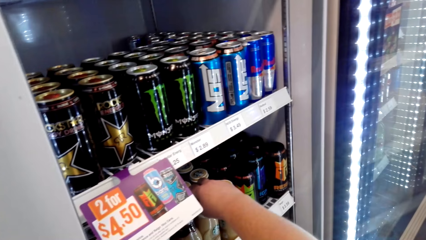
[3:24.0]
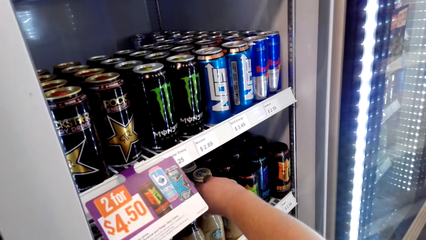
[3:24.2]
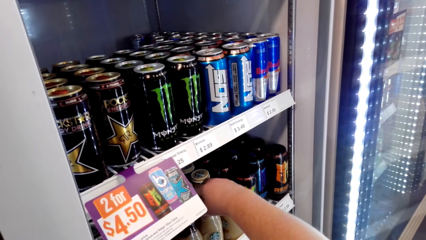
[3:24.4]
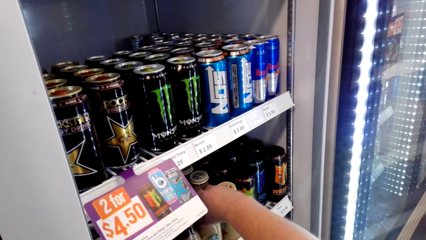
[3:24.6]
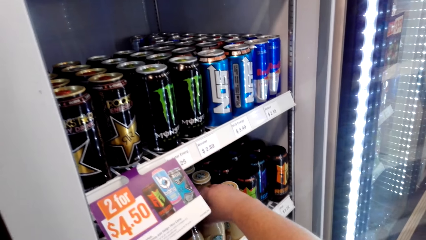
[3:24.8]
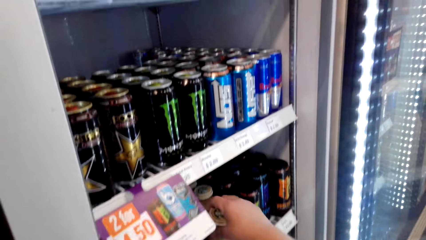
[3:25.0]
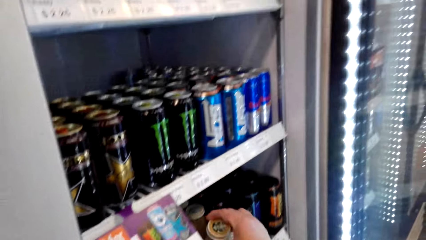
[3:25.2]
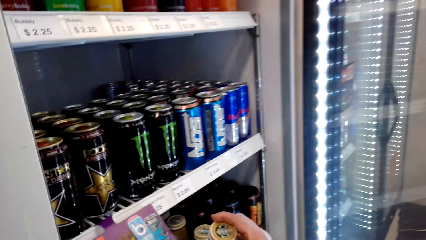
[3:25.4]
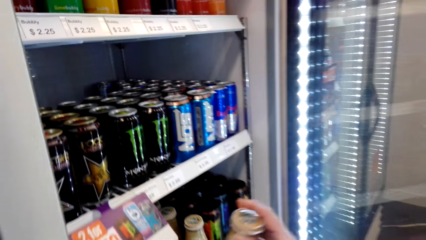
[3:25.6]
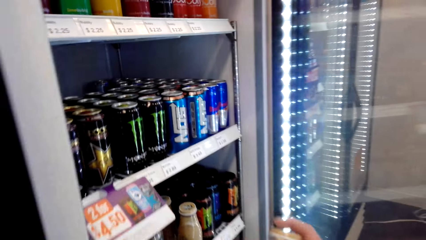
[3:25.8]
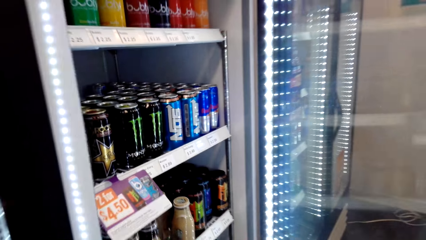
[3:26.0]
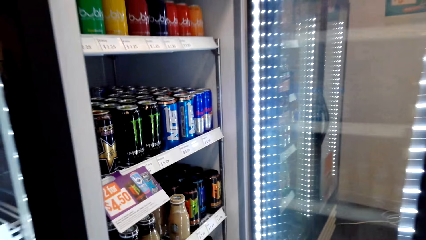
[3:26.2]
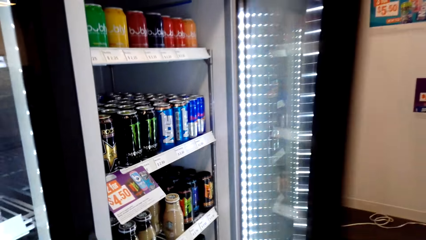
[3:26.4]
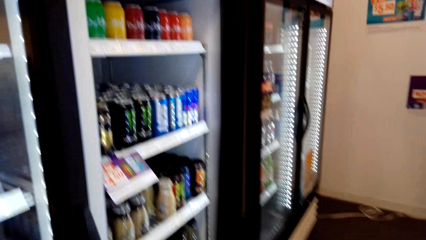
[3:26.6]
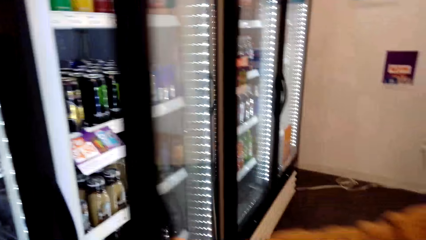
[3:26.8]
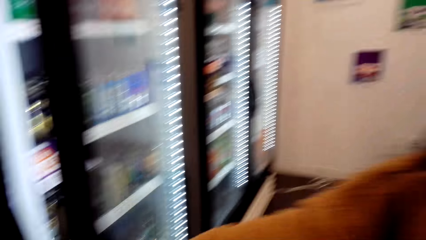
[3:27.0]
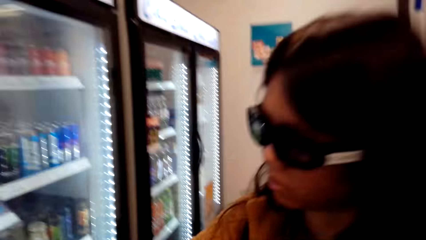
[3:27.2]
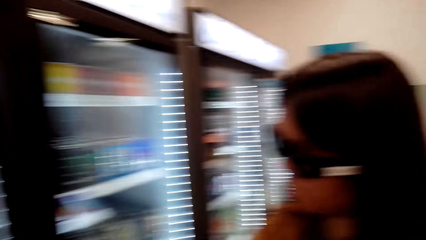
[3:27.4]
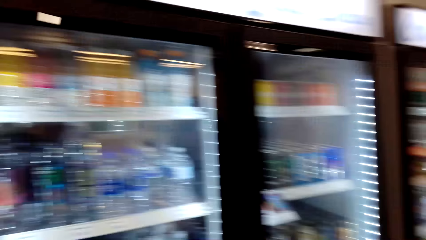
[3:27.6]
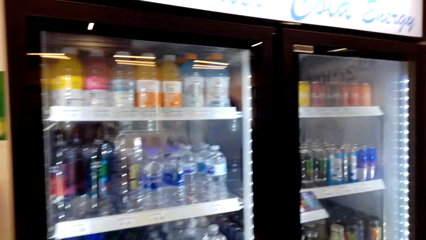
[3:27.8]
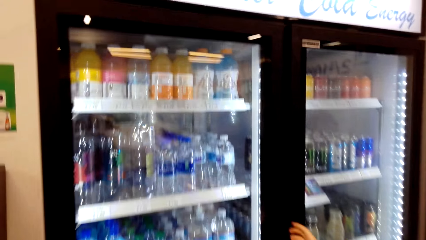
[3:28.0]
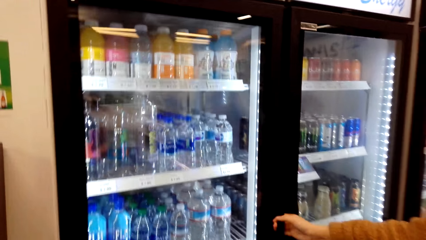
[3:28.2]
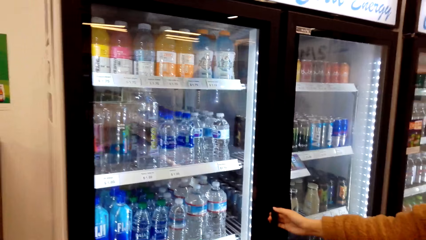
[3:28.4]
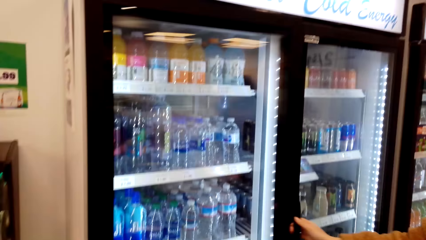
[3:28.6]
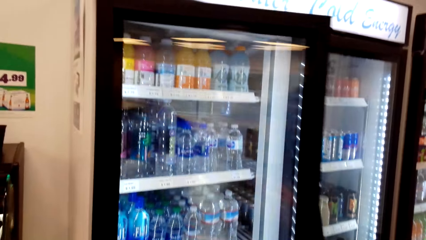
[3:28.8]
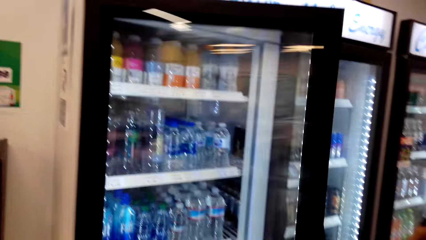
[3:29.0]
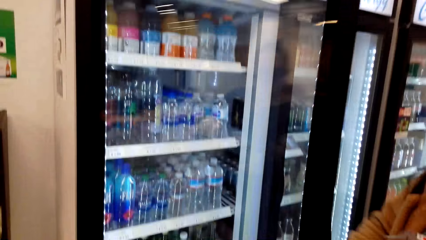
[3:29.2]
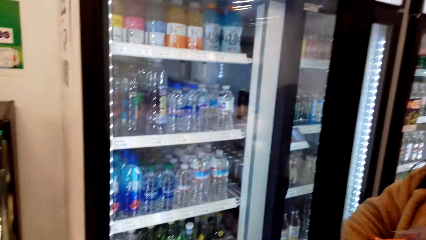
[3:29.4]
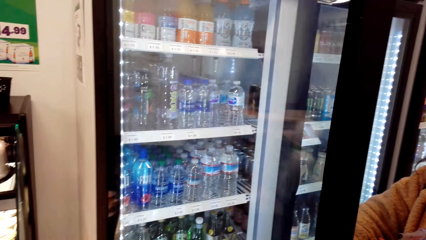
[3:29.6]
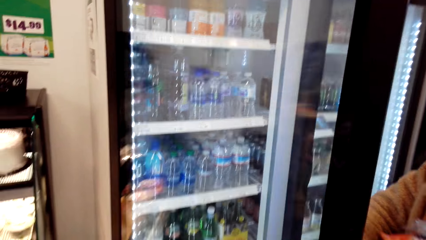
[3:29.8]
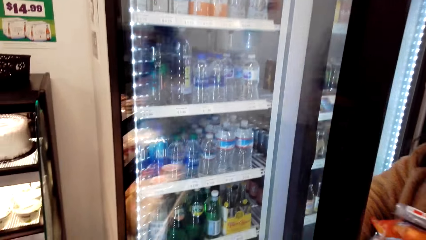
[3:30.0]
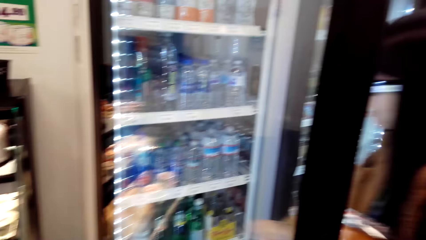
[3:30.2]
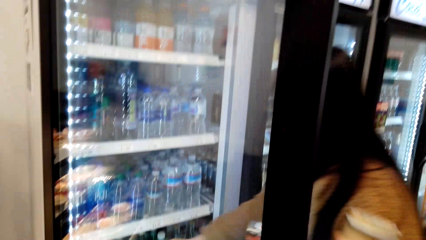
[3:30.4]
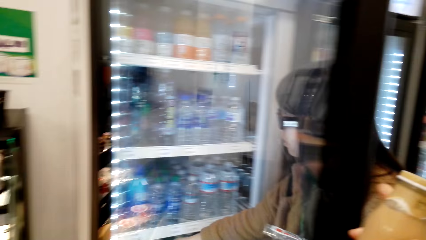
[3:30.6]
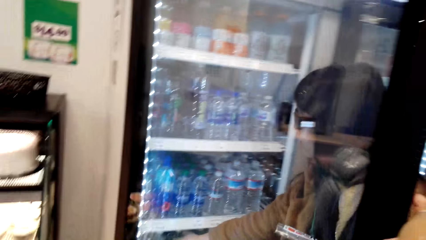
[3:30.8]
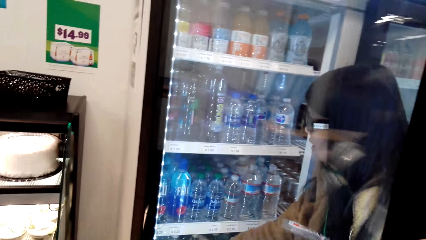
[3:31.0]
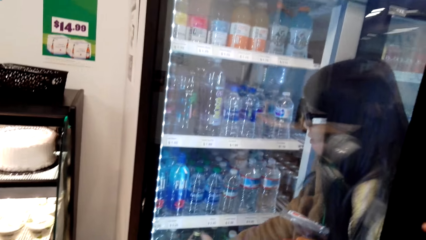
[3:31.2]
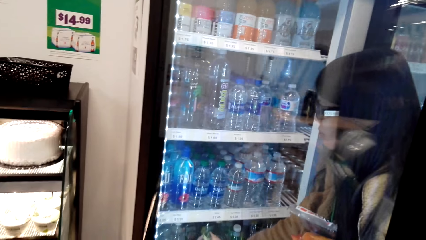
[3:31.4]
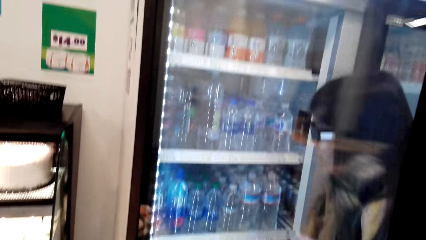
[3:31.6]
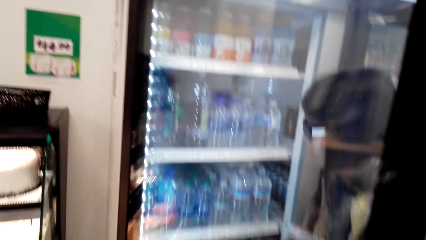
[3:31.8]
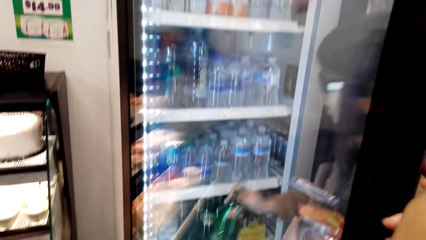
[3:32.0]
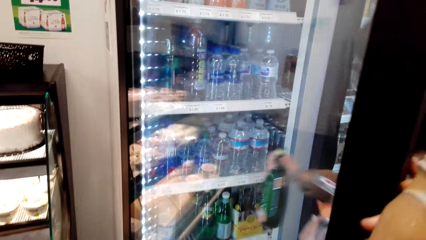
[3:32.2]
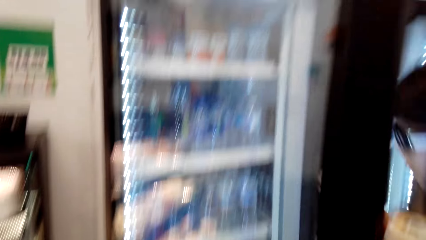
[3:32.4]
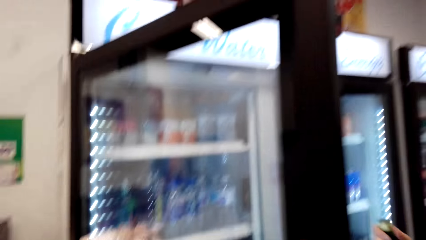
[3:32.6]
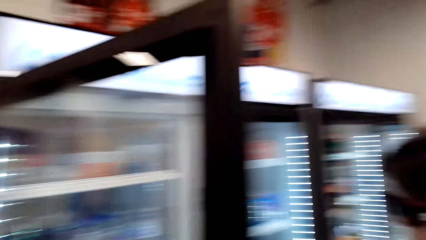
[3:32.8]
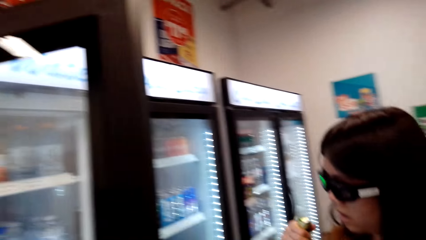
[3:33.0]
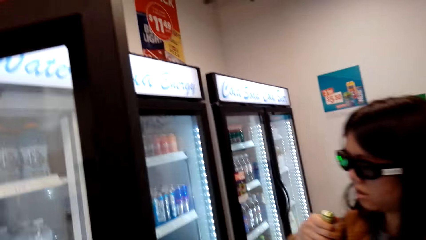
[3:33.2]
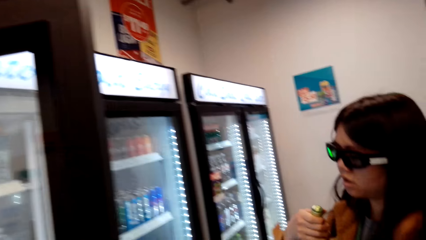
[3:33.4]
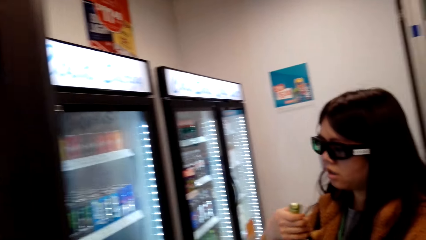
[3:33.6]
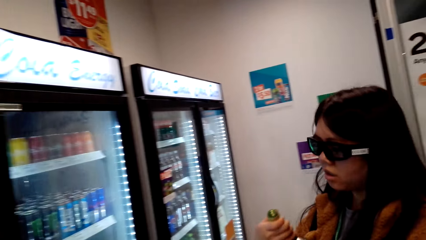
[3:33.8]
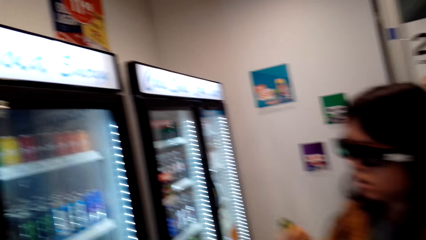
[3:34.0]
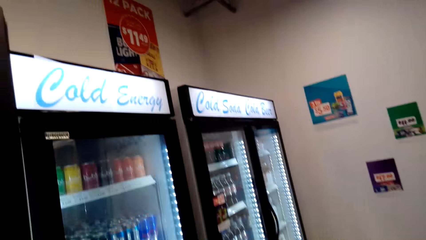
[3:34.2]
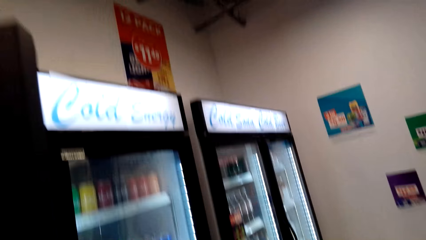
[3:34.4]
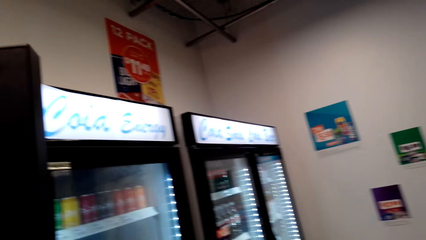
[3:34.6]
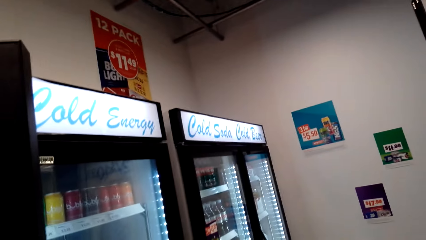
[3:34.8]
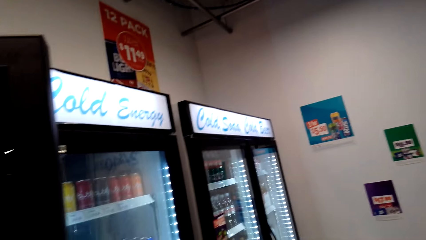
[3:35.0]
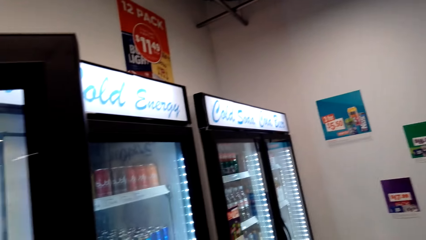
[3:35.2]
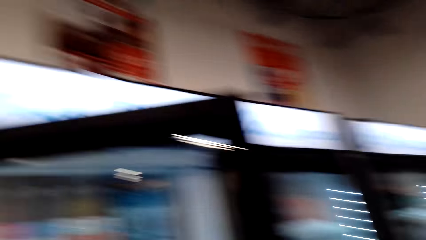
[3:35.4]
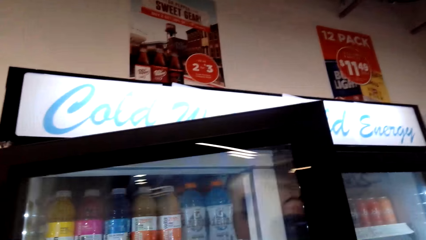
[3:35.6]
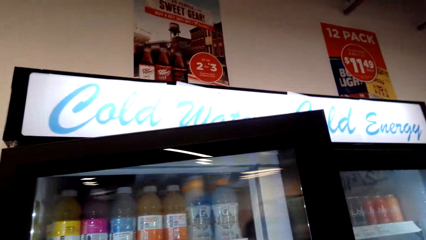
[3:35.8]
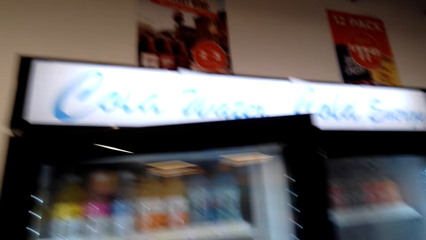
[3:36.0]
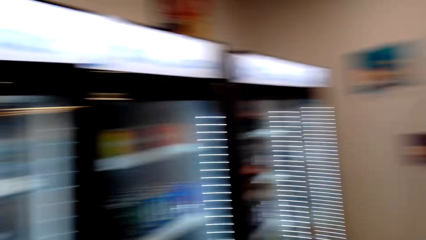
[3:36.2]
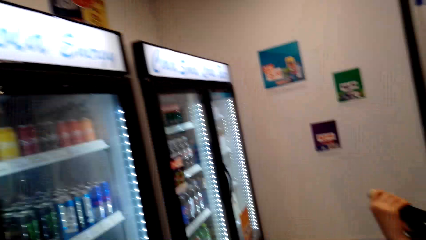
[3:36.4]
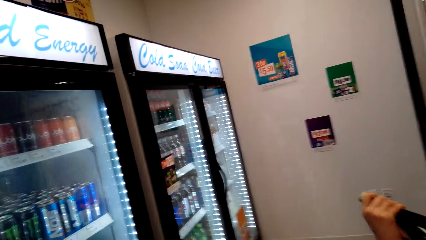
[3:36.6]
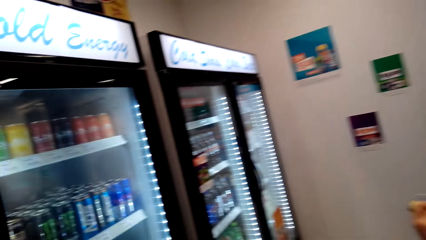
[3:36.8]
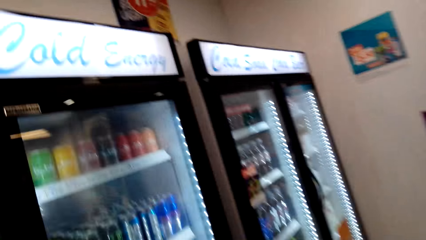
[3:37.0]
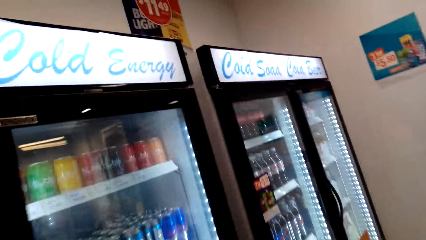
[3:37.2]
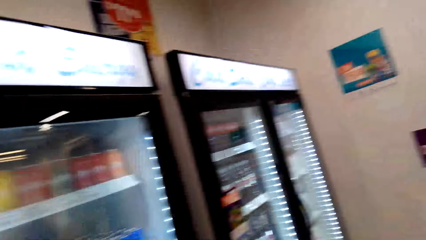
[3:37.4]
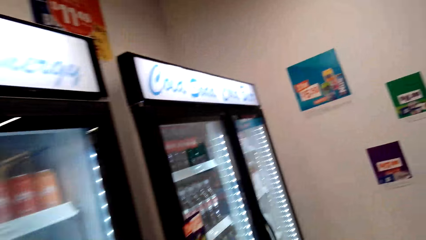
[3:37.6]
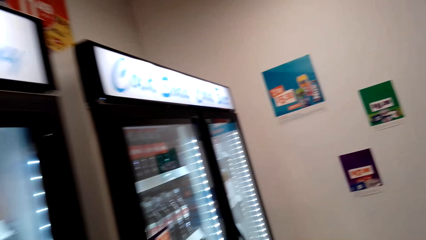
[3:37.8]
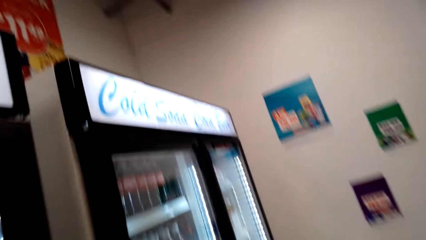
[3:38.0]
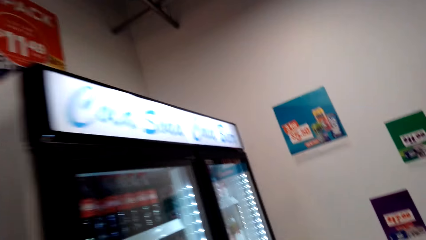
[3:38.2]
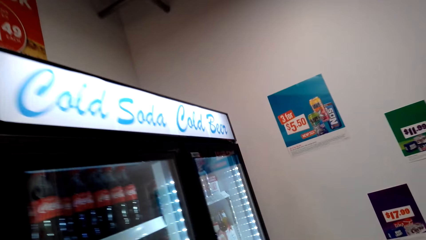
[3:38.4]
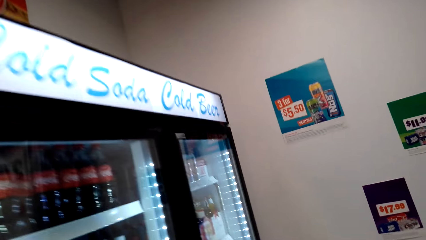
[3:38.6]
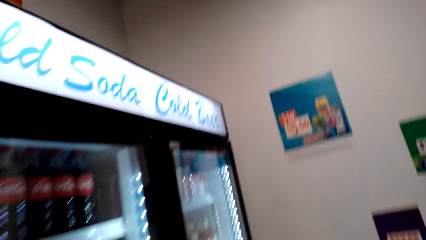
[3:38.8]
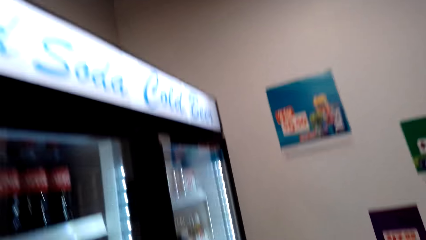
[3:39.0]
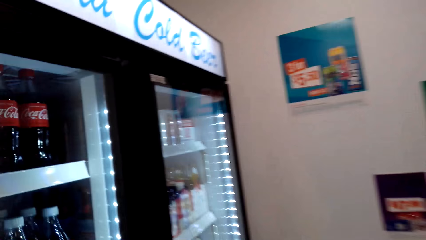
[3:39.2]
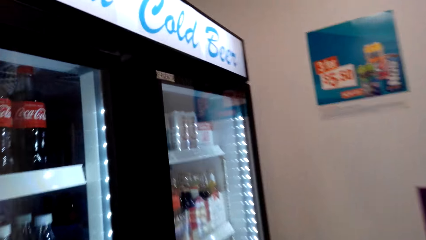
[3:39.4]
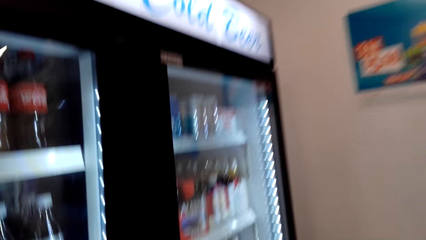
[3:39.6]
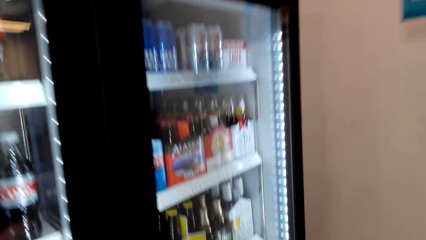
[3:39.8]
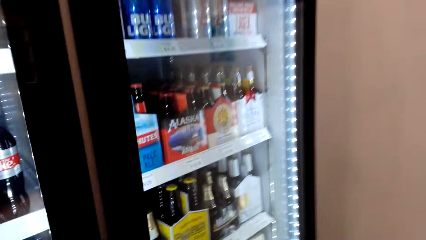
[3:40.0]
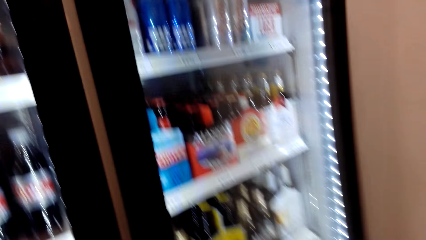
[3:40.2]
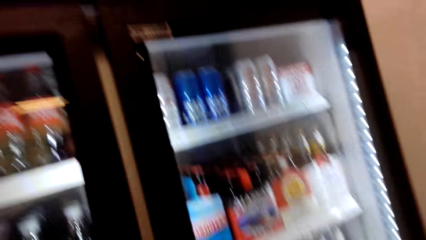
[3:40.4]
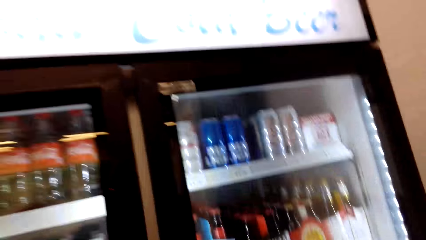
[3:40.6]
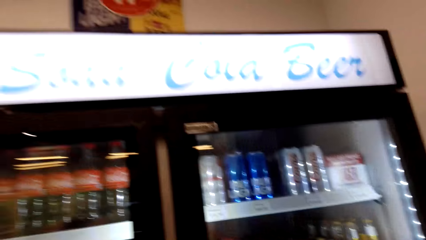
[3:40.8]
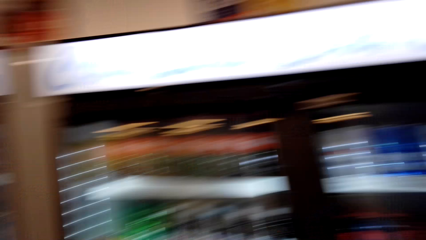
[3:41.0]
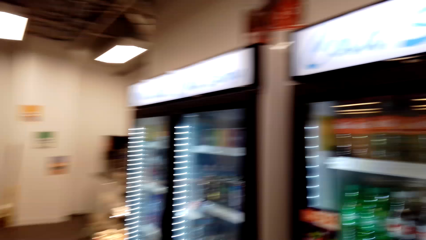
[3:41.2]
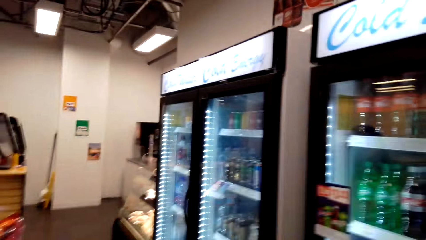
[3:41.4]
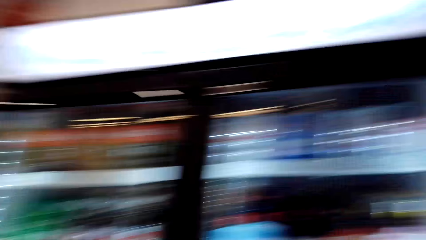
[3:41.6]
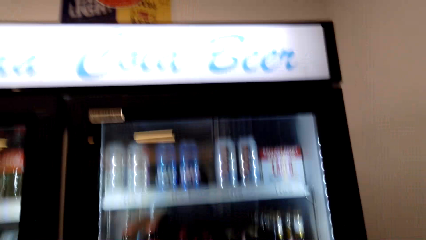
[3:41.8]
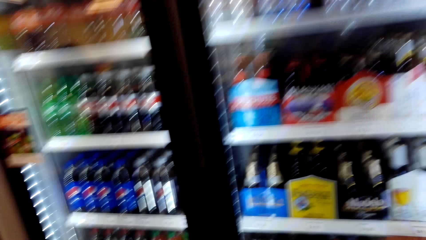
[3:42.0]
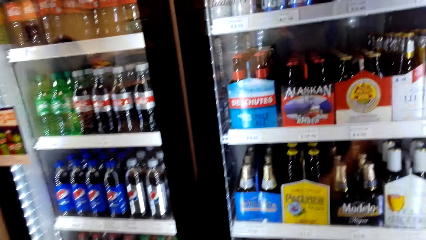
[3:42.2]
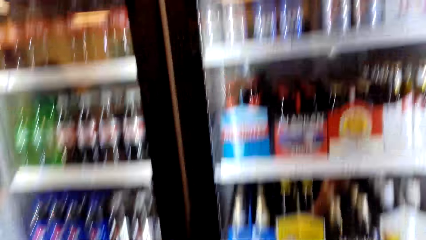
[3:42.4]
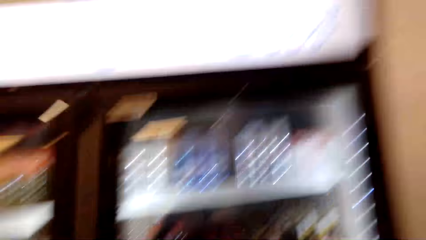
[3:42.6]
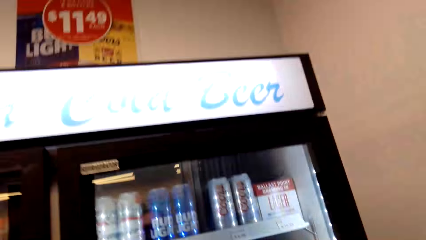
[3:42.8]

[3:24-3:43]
The camera wearer touches something. They talk with a lady. They pick a drink from the fridge. They talk with the lady. The lady closes the fridge. The camera wearer closes the fridge and looks around. The lady opens the fridge. The camera wearer talks with the lady. The lady picks a bottle. The camera wearer talks with the lady, looks around, closes the fridge, talks with the lady, and walks around. They talk with the lady. They talk with the lady again and look around.
